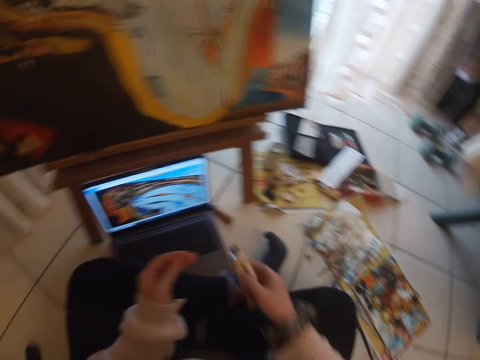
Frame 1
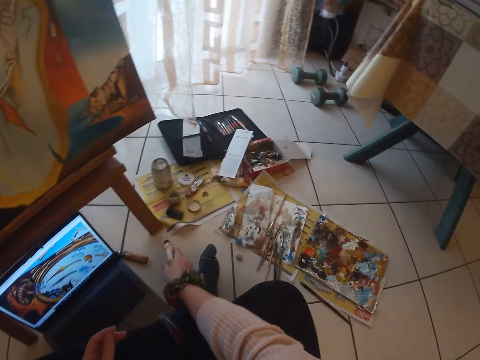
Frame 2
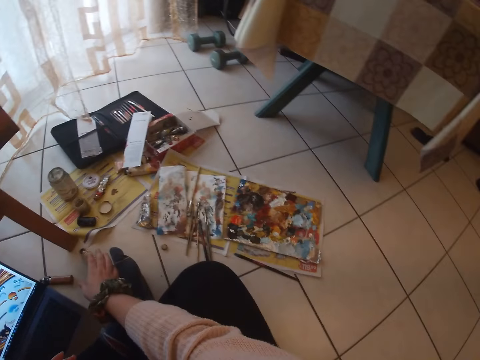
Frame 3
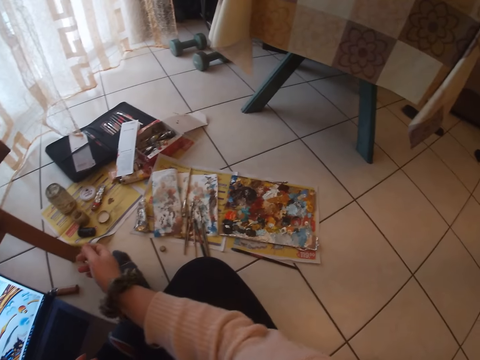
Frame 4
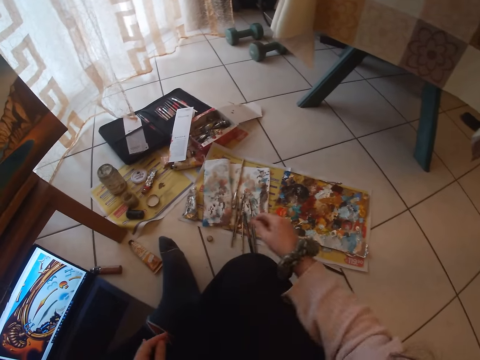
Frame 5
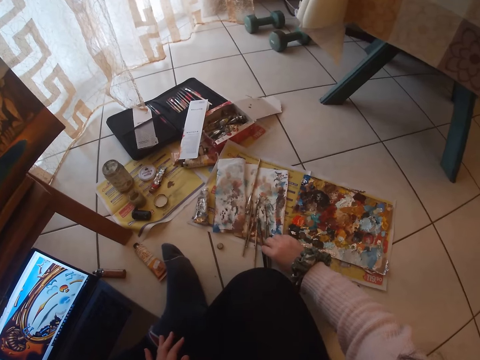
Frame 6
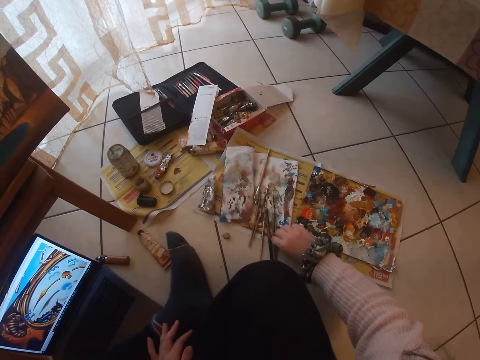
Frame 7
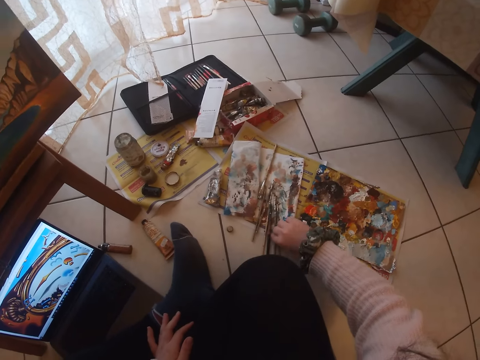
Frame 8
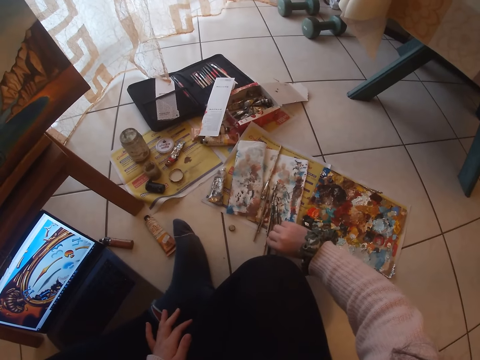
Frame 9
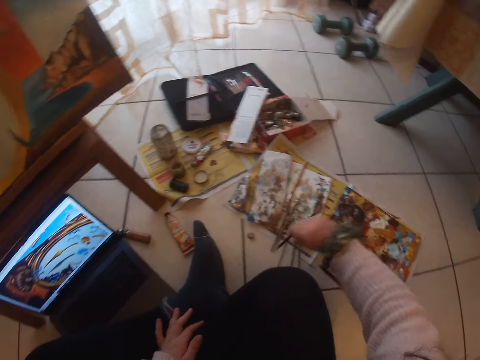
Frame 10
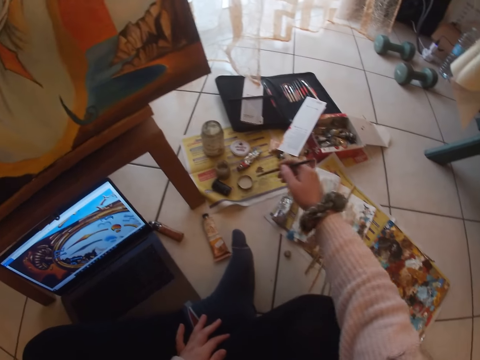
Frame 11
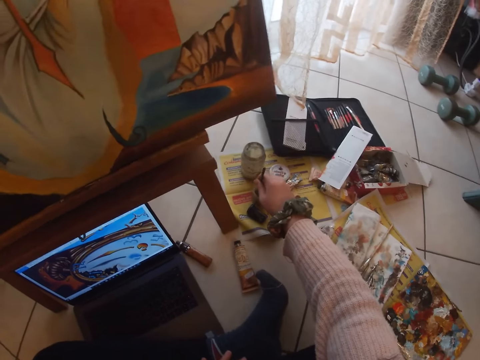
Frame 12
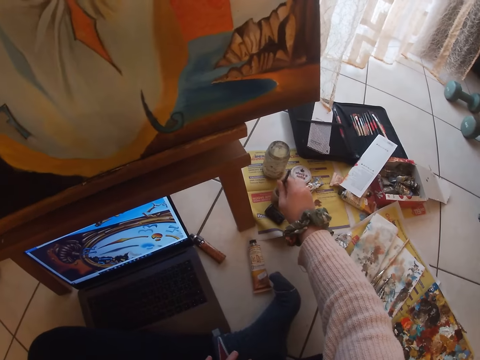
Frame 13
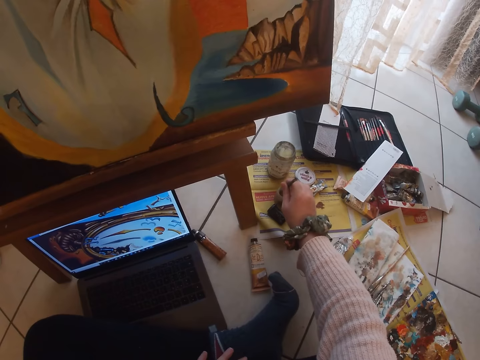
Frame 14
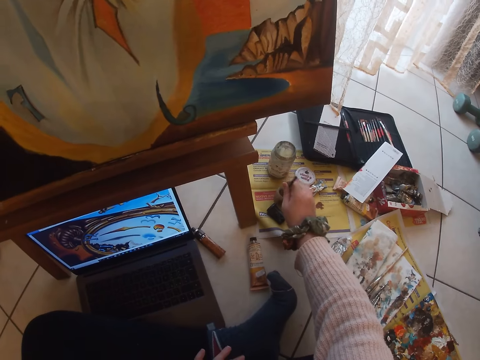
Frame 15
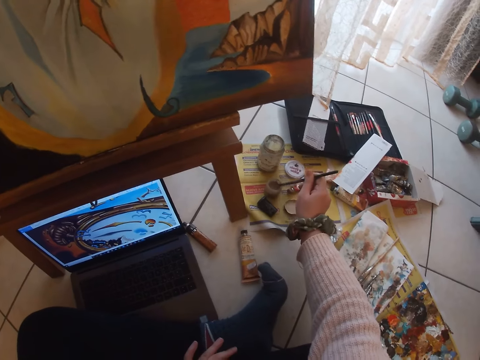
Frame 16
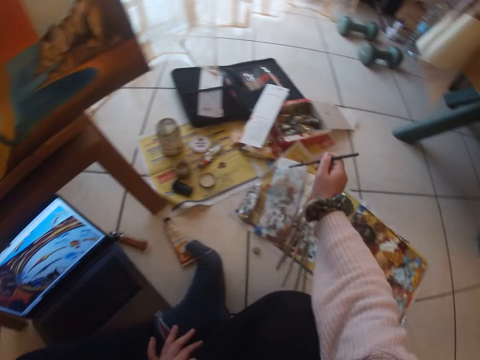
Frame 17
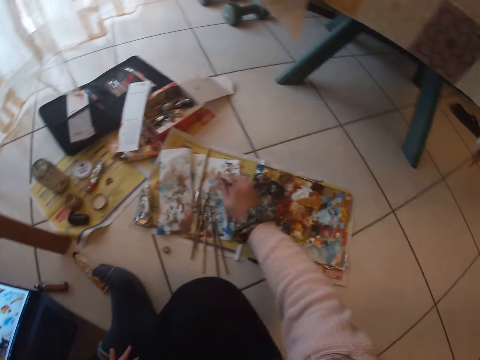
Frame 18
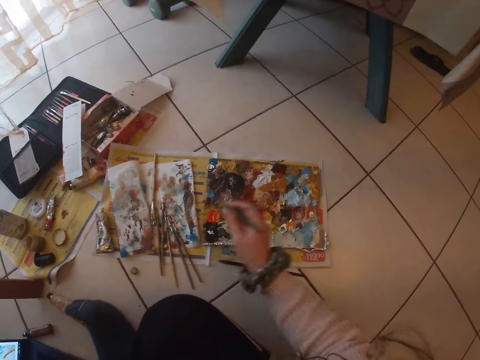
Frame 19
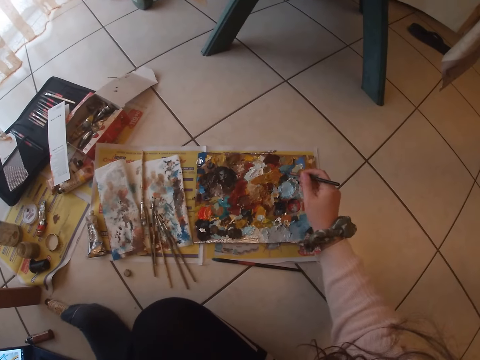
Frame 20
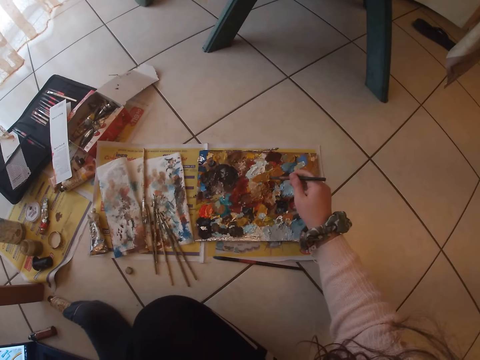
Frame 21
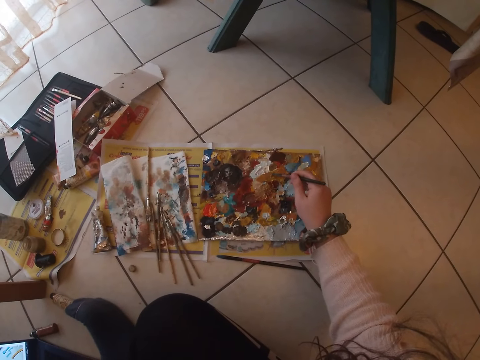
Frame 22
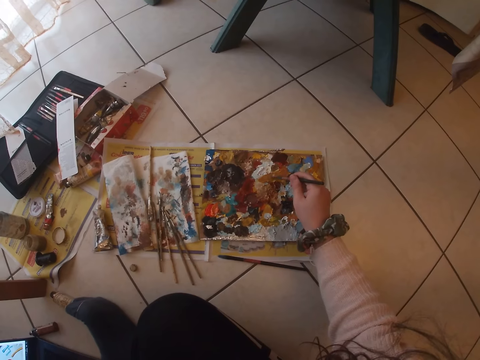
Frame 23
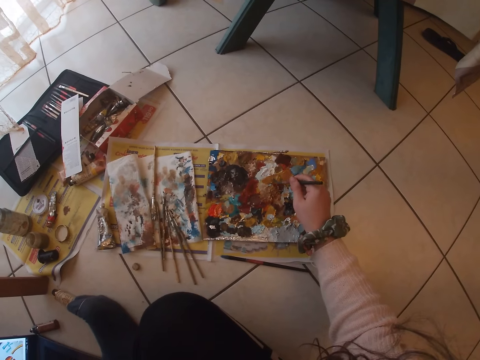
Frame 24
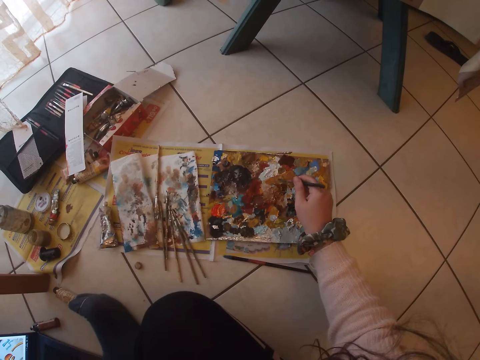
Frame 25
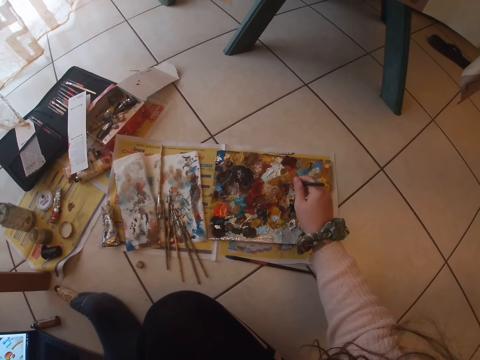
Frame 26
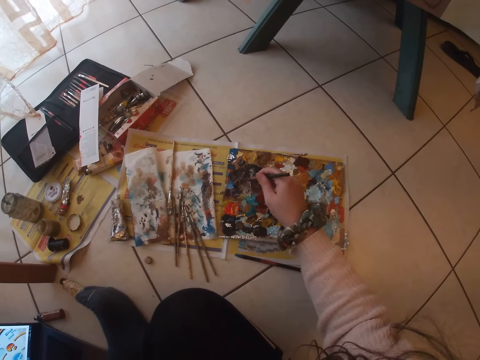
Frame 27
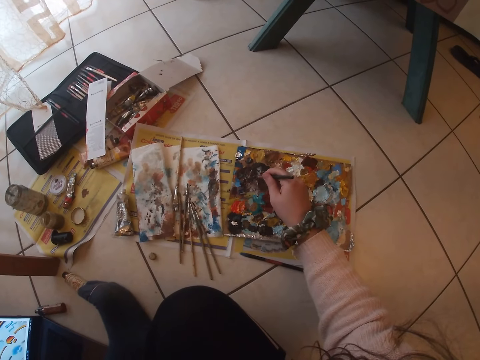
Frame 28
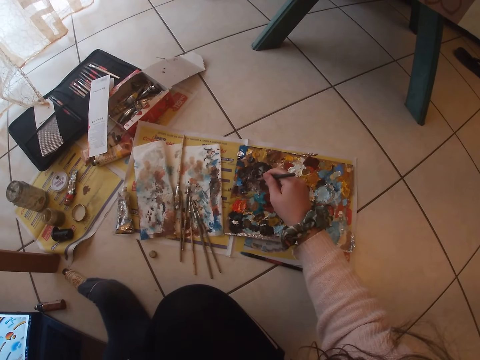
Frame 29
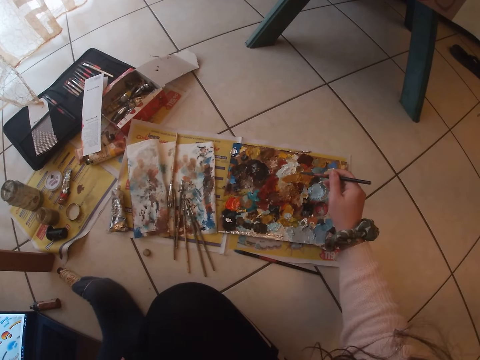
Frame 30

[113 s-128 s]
The camera wearer drops the tube of acrylic paint on the floor. She picks another paint brush from the floor with her right hand. She cleans the paint brush in the small cup on the floor. She dips the paint brush in a paint can. She cleans the paint brush on the paper on the floor. She mixes paint on the paint board with the paint brush in her hand. She scoops paint with the paint brush.

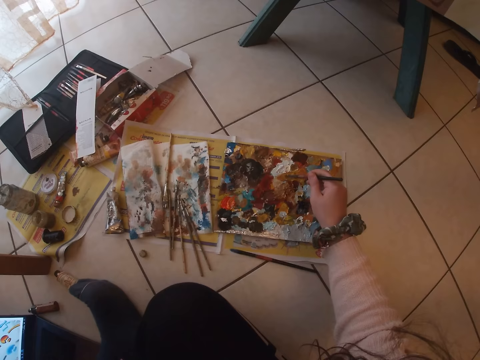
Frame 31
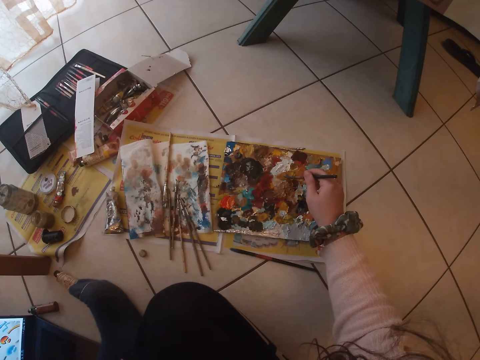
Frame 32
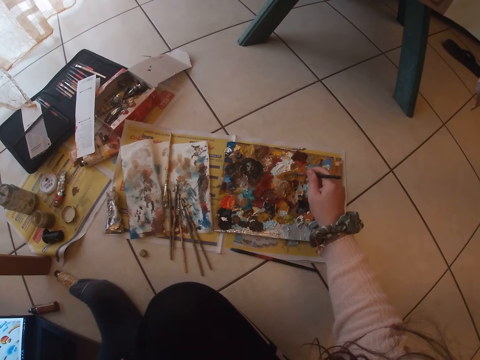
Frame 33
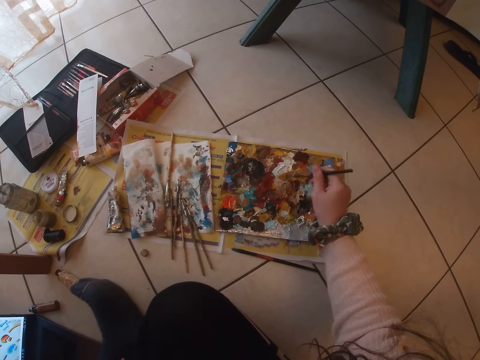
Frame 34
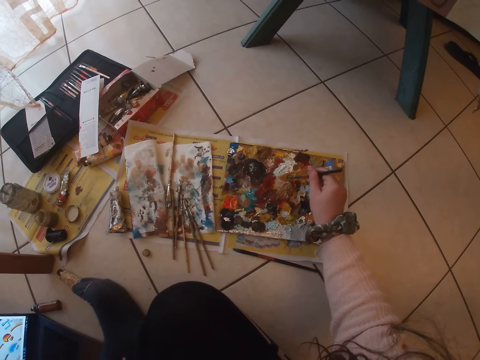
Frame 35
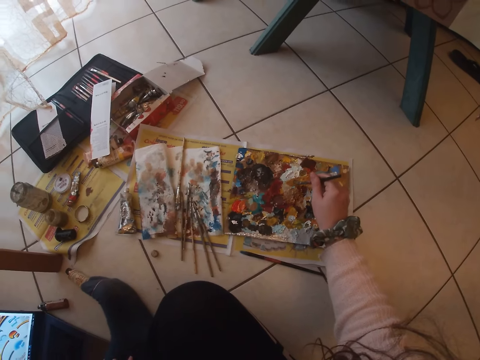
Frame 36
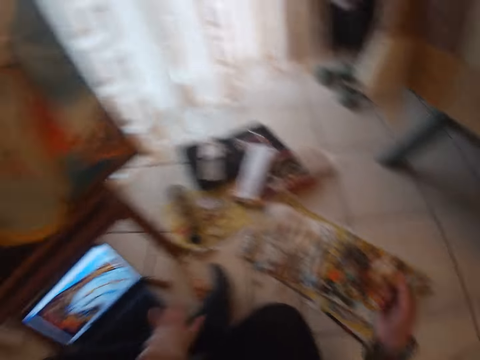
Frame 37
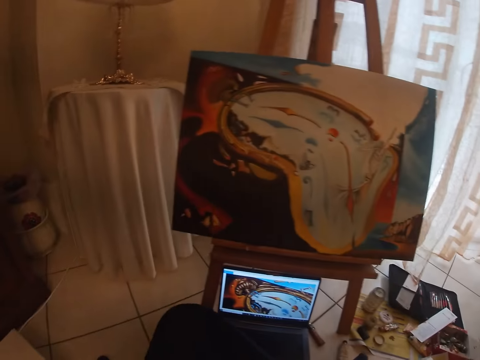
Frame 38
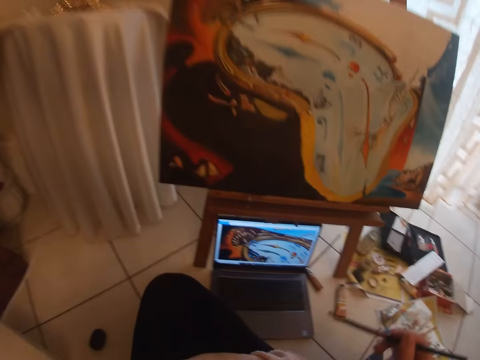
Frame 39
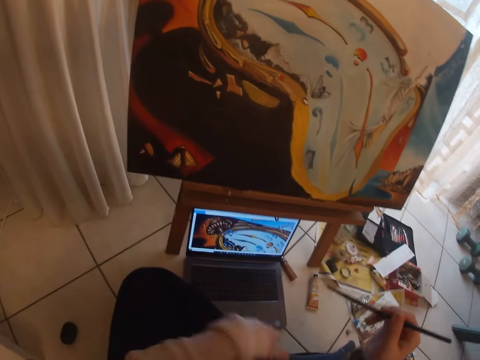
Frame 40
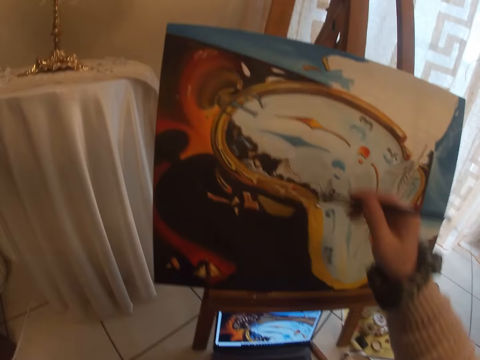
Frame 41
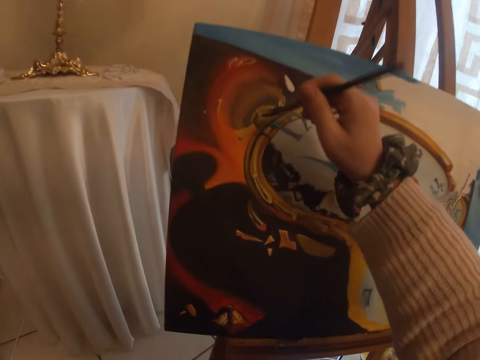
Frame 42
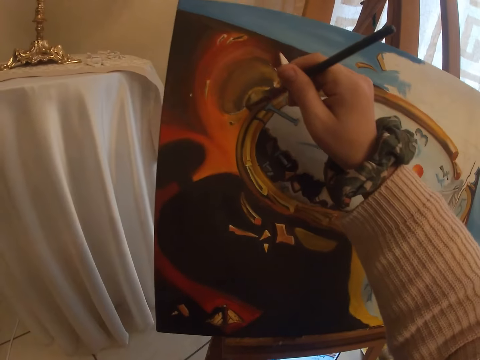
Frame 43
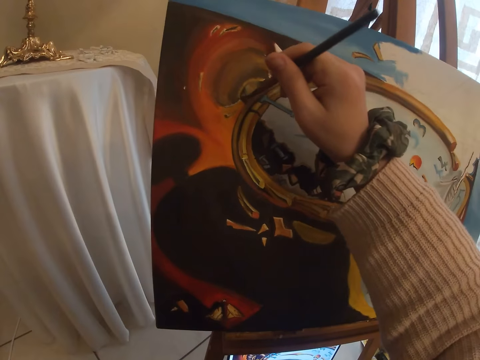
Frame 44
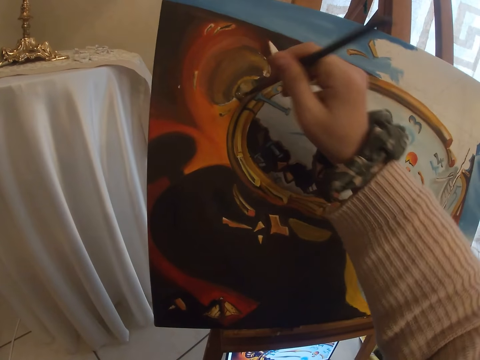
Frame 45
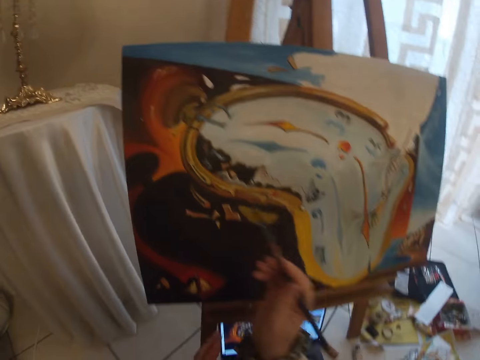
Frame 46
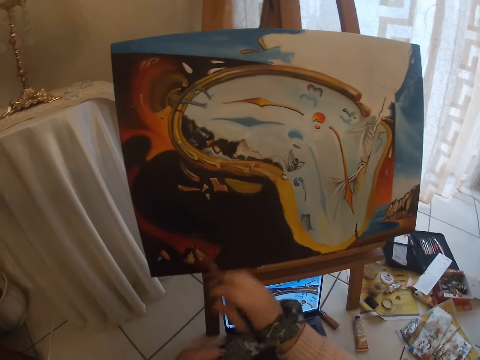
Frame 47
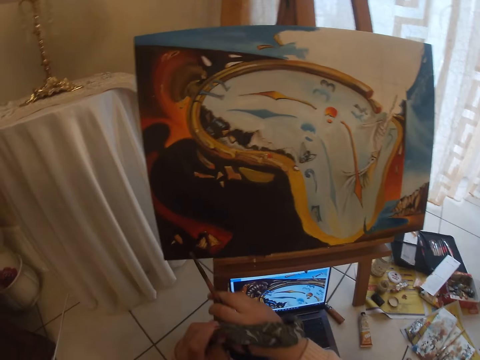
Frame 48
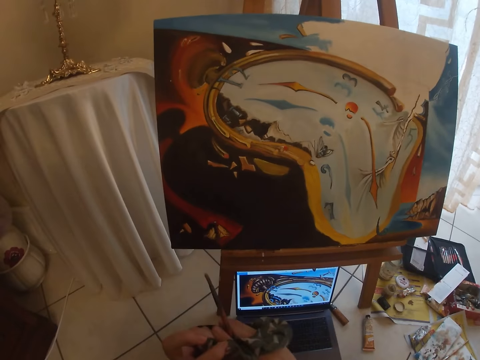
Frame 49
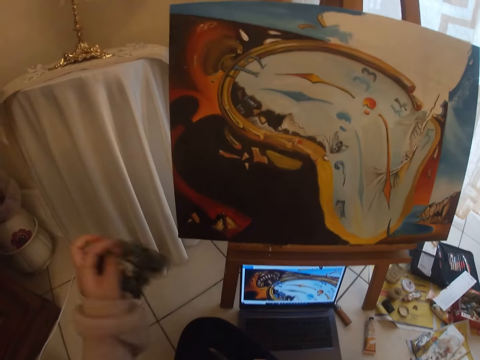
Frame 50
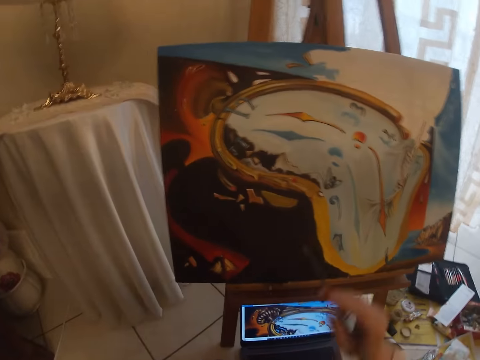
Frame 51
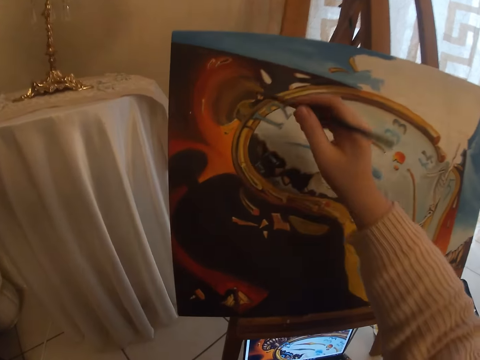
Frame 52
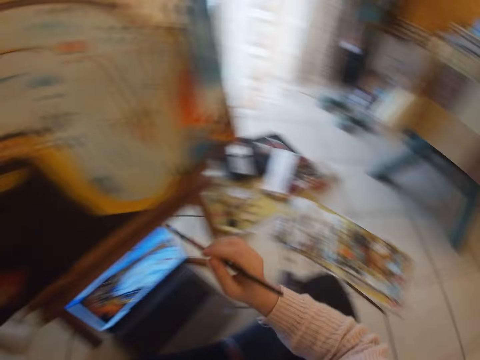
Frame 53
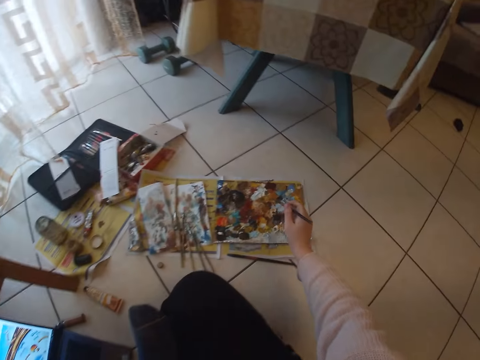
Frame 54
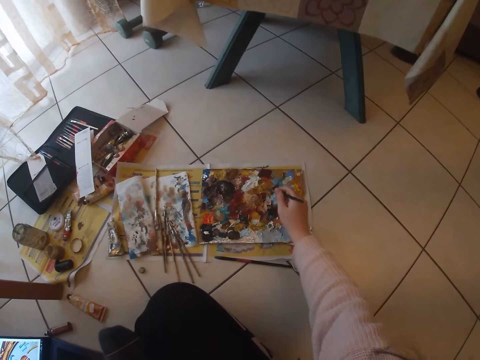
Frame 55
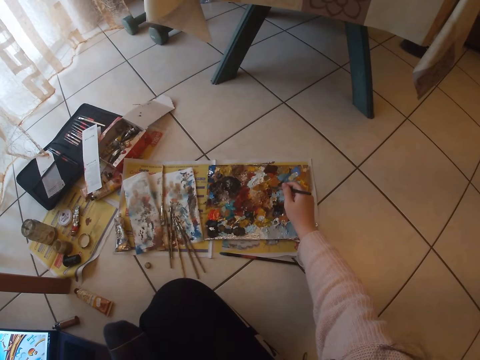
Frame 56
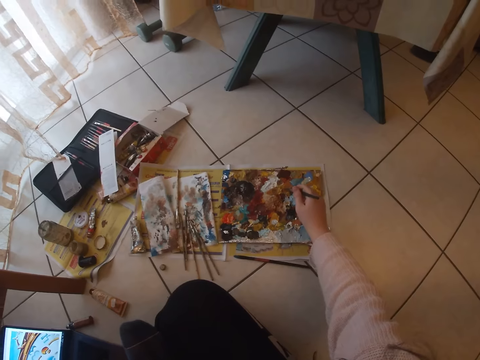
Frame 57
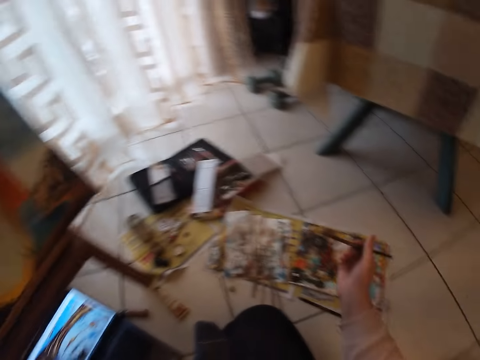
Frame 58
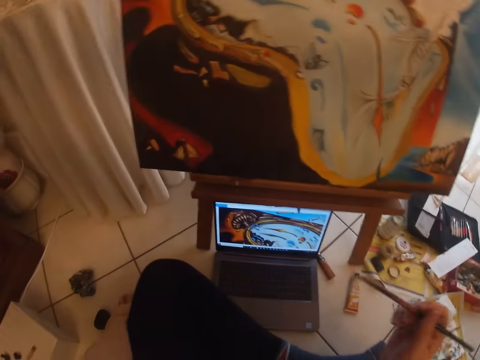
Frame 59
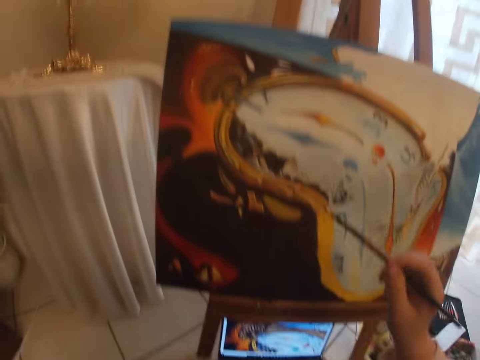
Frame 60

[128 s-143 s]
The camera wearer paints with the paint brush on the art work on the canvas. She removes a bead or flannelette hair band from her right wrist. She picks paint from the paint board with the brush in her right hand.
